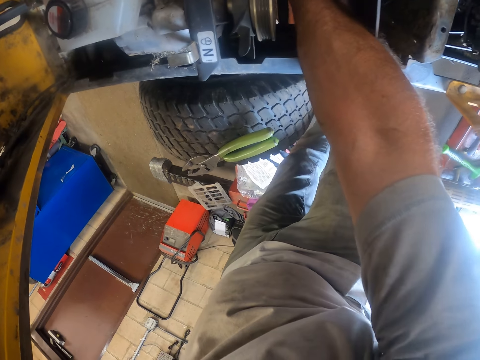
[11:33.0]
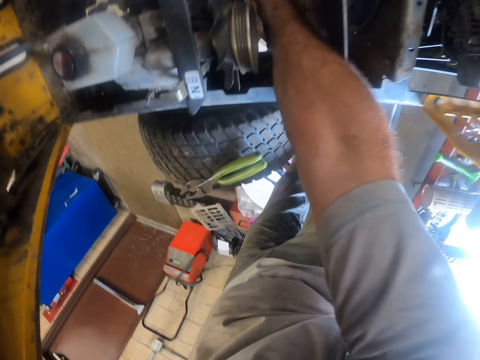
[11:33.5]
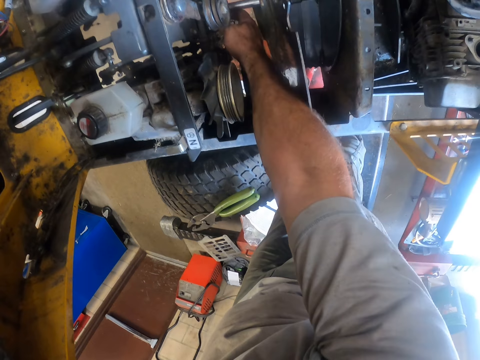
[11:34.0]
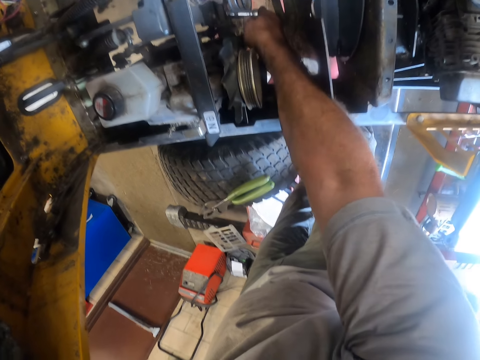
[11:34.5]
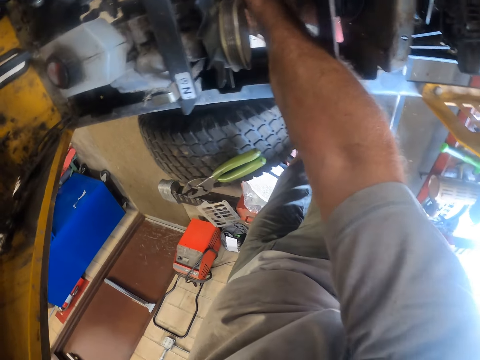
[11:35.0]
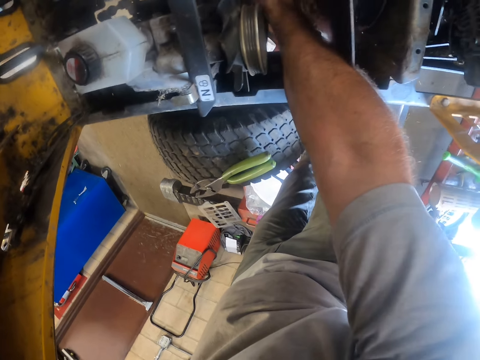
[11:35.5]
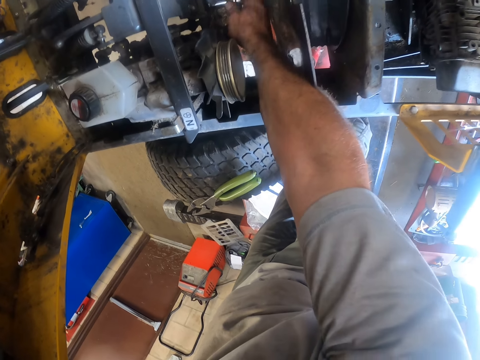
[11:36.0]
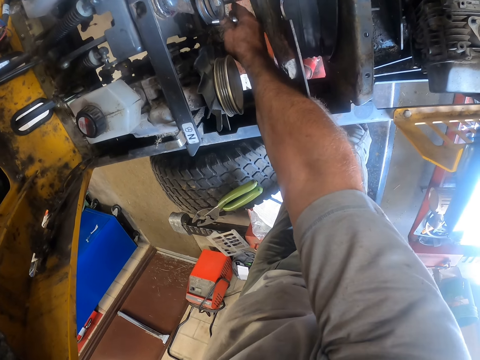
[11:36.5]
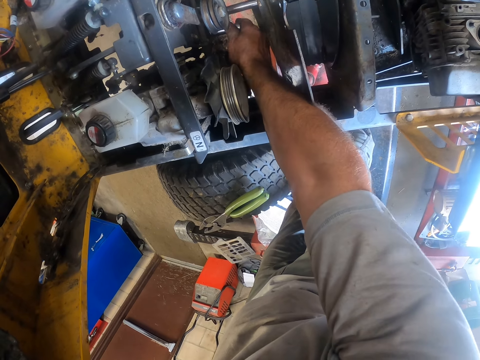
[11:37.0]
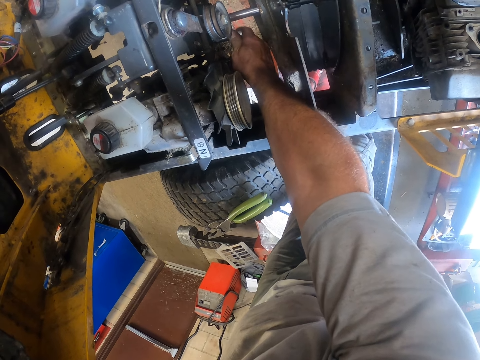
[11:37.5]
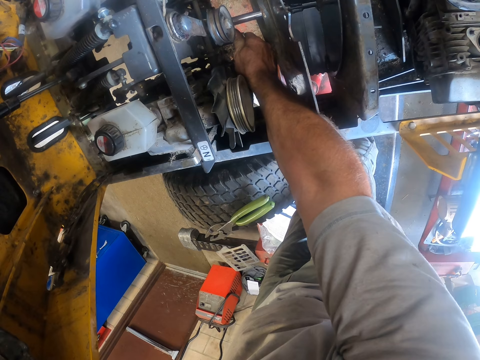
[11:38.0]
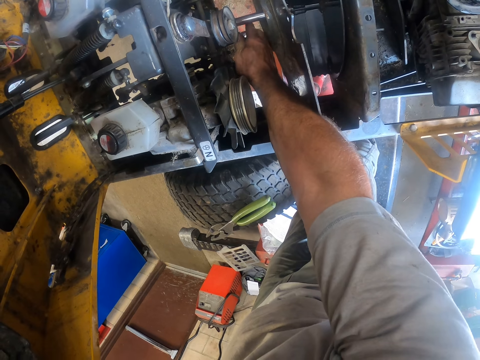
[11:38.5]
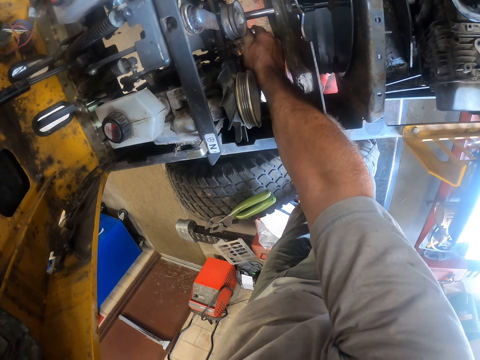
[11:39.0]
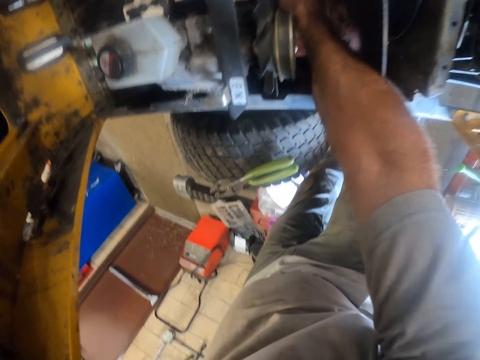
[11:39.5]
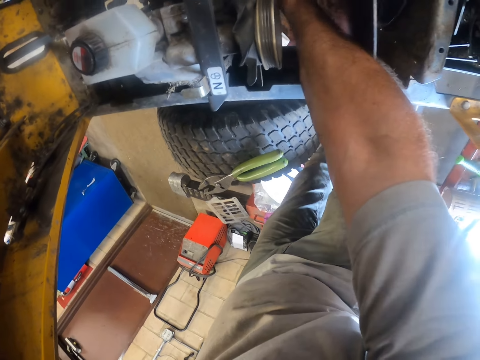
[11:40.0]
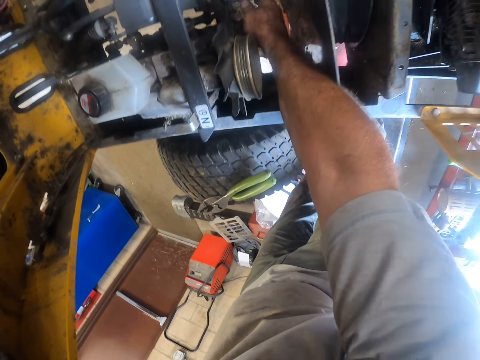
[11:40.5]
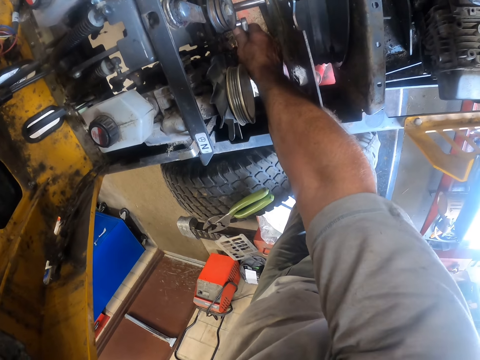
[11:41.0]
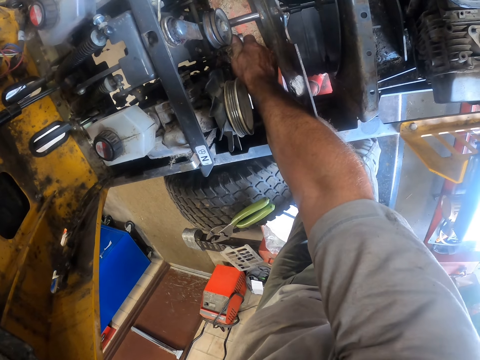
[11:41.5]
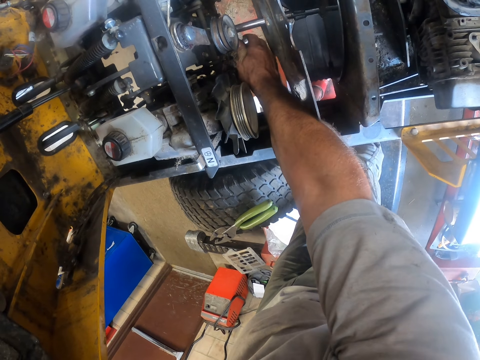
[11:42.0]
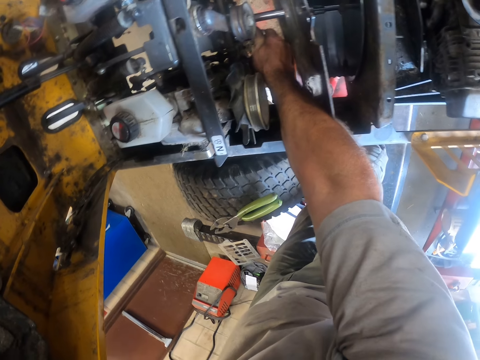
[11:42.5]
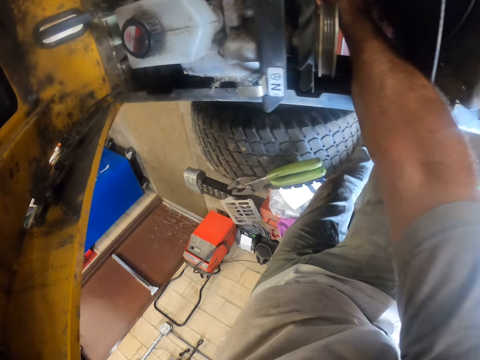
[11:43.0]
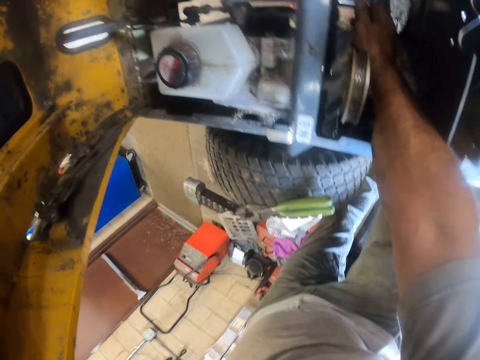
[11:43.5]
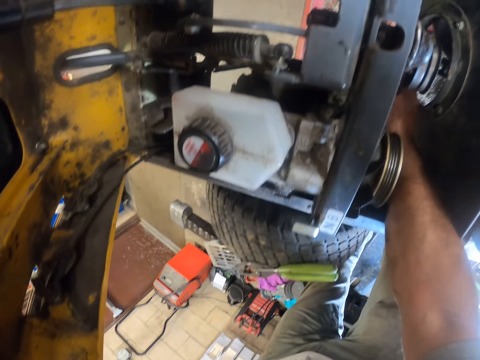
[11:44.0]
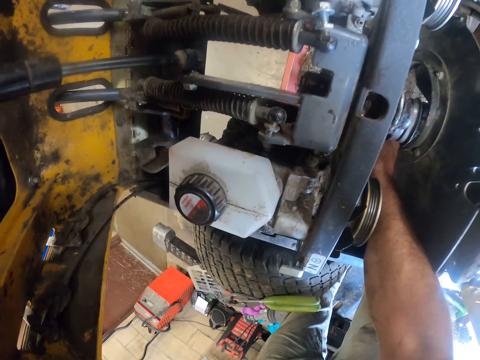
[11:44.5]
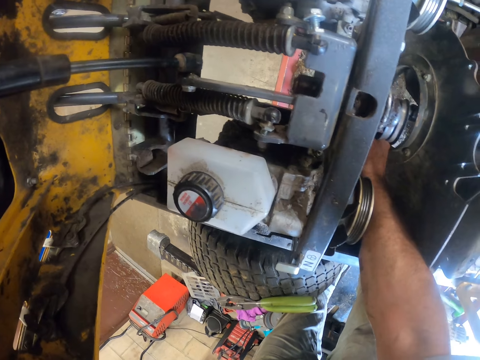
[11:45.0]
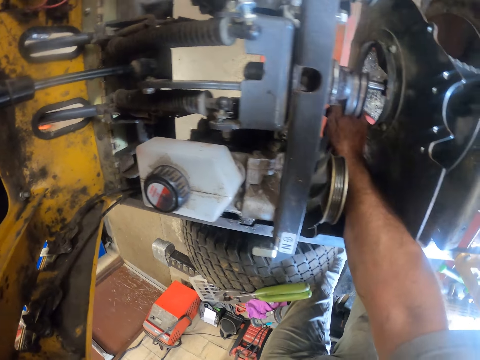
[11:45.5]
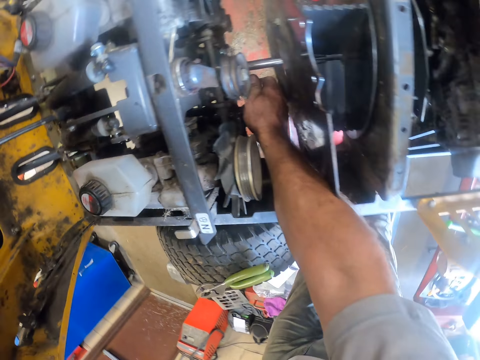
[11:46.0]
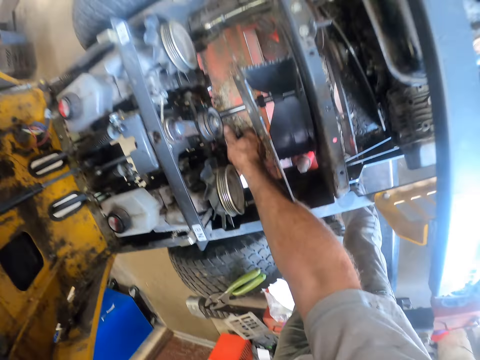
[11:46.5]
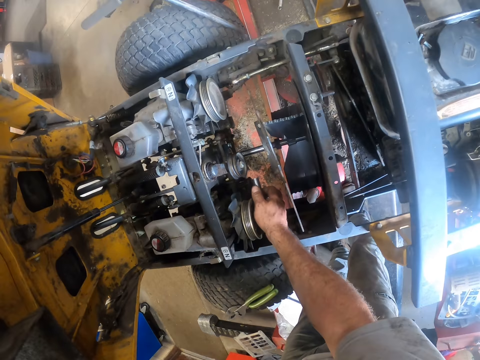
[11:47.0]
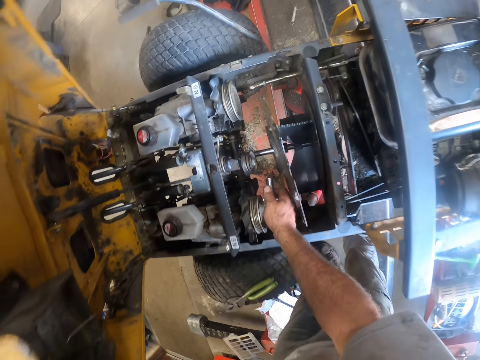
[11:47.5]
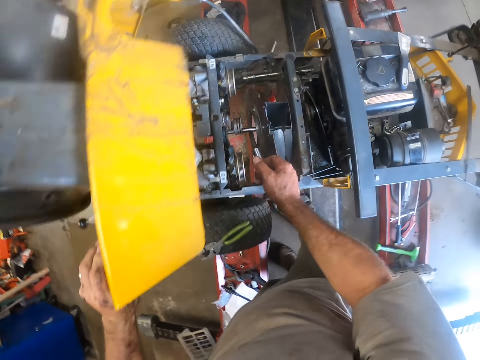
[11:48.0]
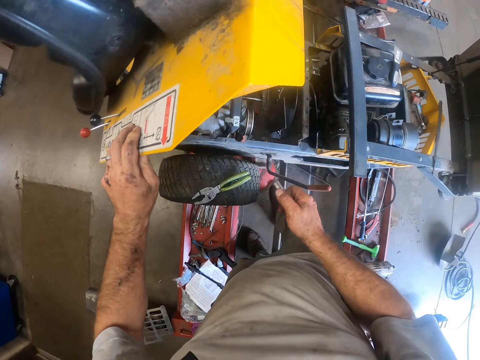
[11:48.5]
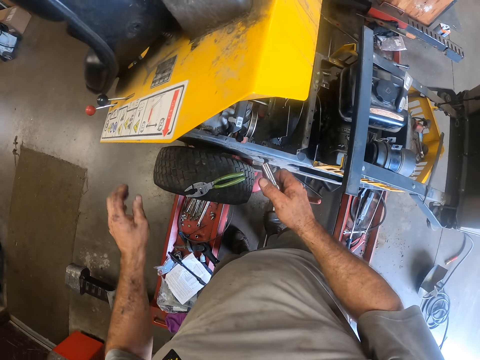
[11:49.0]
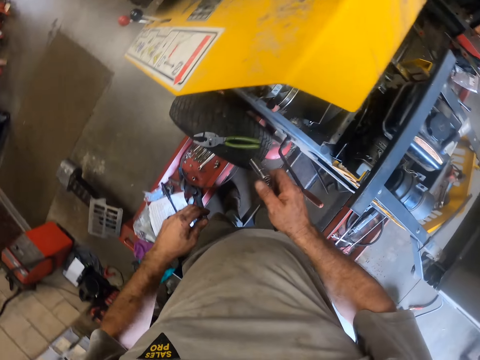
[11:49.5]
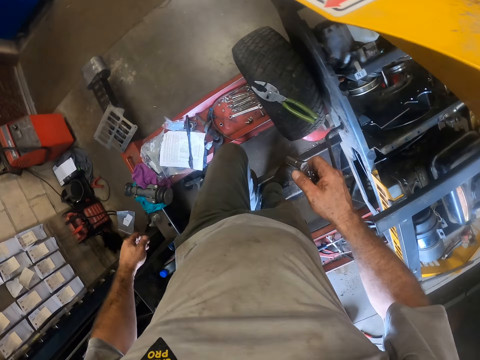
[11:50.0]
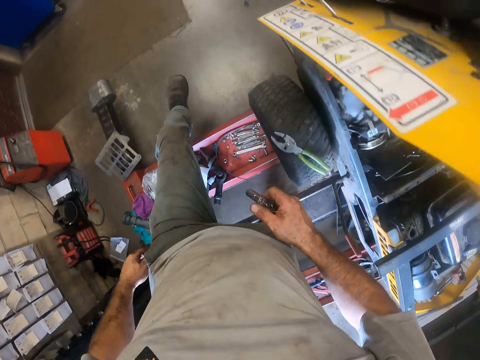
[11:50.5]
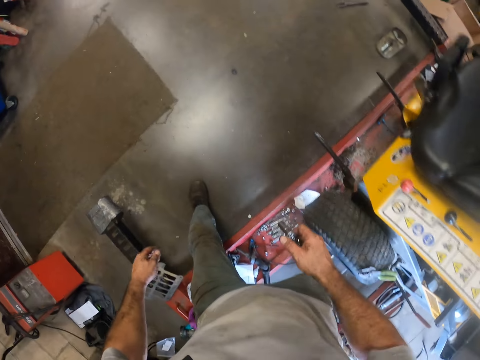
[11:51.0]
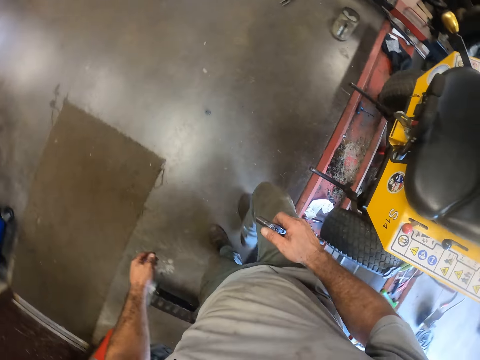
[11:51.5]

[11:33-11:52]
The camera wearer moves the wrench from the engine. They carry the wrench along the tractor. They walk across the mower worktable to the back of the lawn mower.

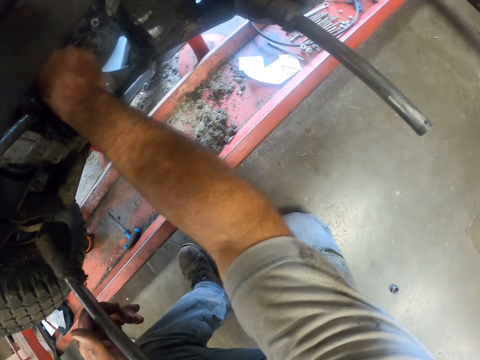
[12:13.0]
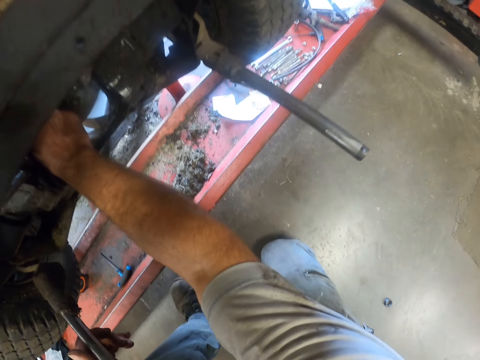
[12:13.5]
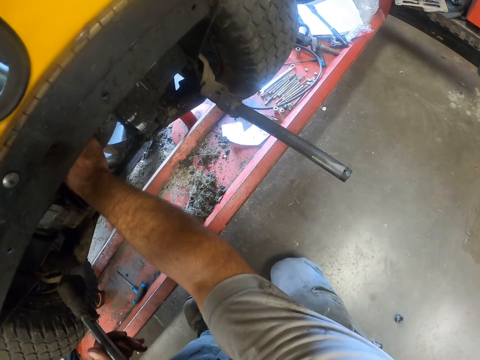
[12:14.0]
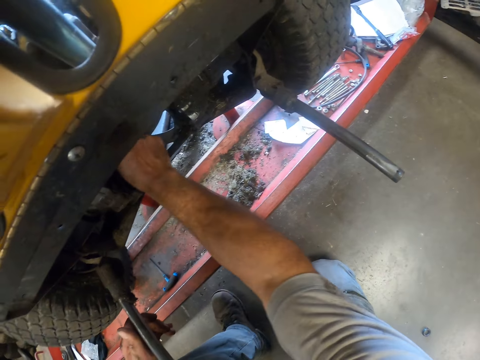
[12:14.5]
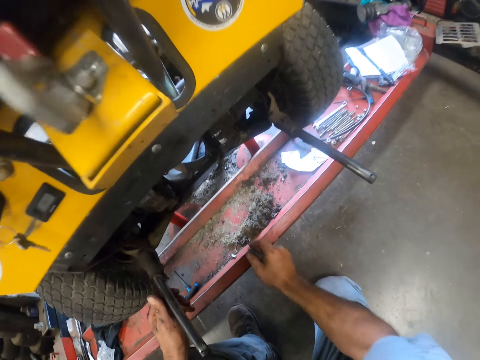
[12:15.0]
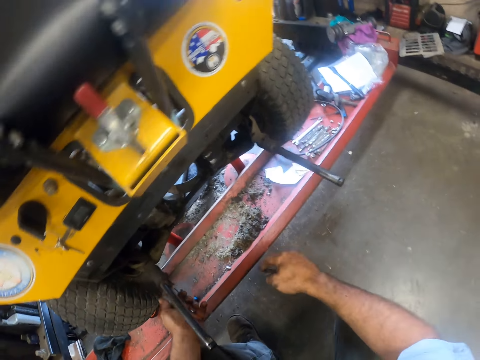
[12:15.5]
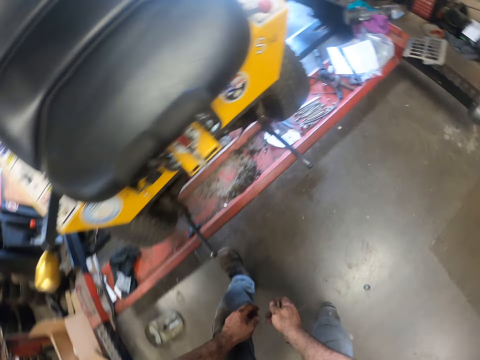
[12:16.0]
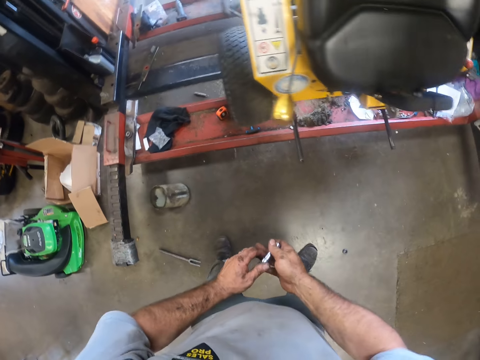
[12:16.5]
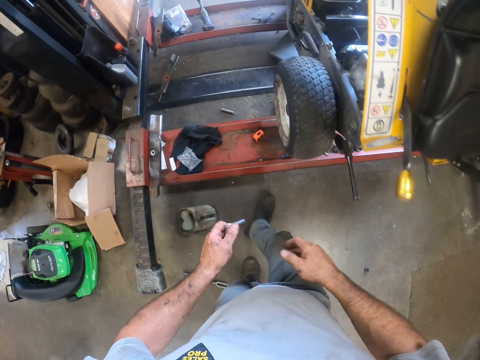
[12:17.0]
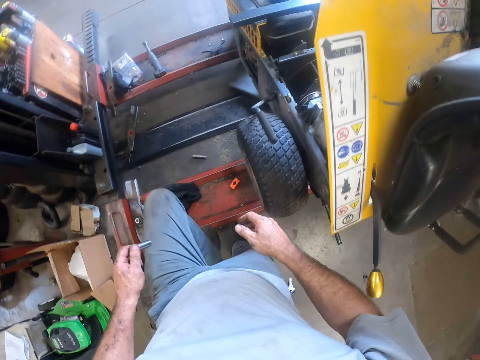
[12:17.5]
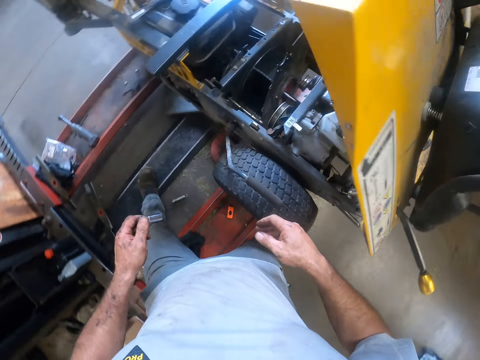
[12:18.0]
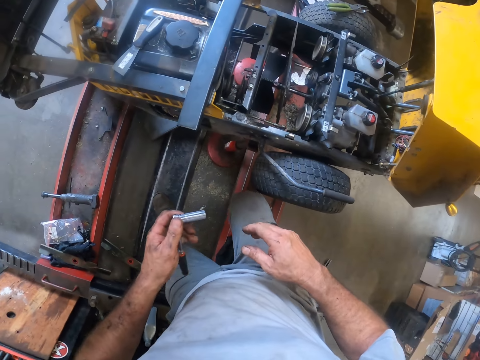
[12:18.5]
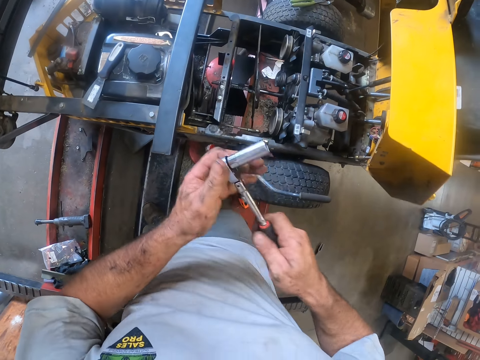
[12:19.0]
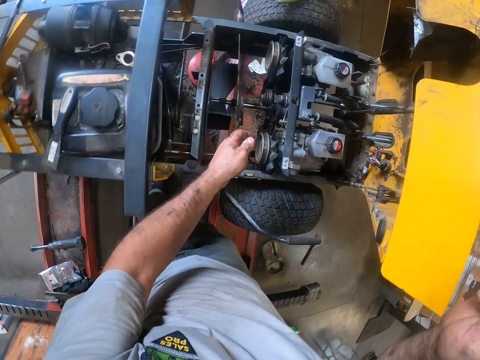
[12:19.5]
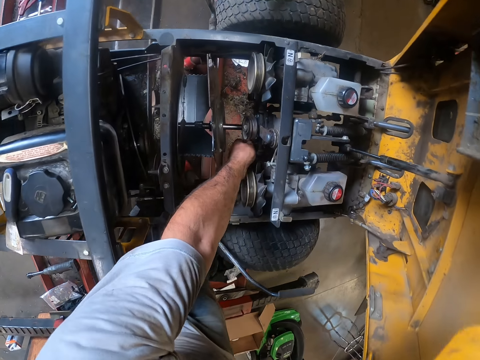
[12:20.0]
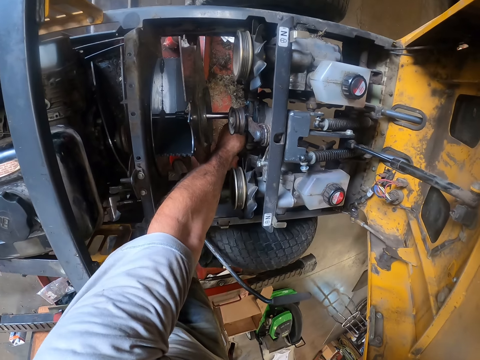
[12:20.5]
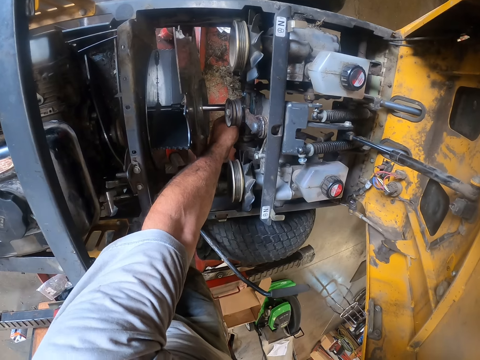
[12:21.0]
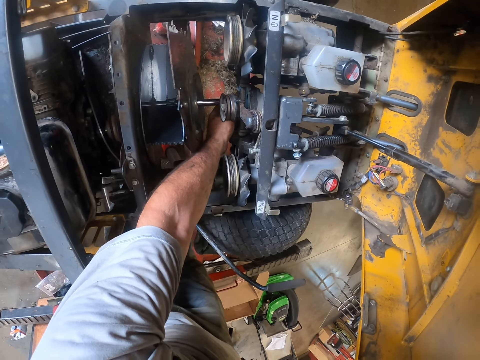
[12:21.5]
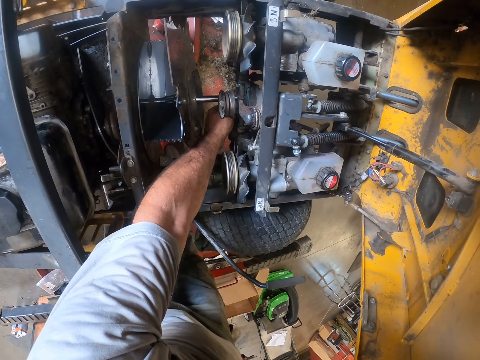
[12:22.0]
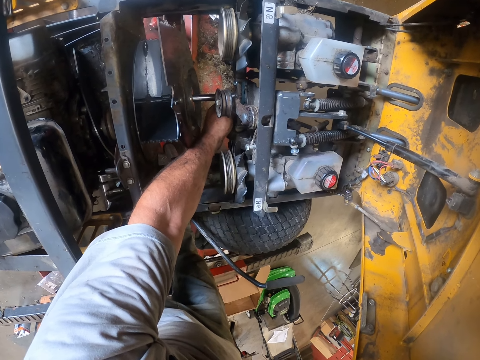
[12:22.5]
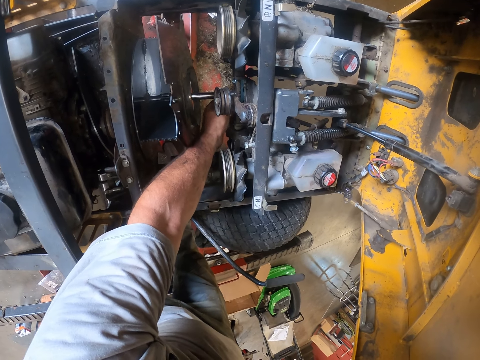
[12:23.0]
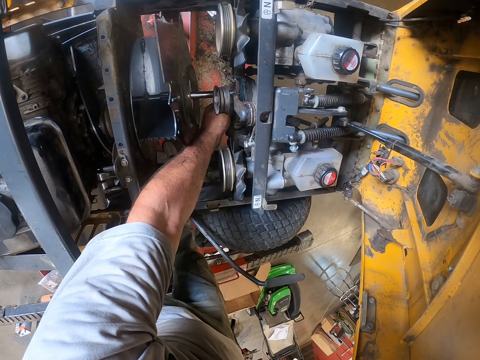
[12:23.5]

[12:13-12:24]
The camera wearer moves the wrench from the tractor. He stands. He shifts the wrench to the left hand. He carries the wrench along the tractor. He walks across the mower worktable to the other side of the lawn mower. He passes the box spanner from his left hand to his right hand. He stands near the tractor's tyre. He stretches a hand to the engine. He fixes the lawn mower with his left hand. He turns part of the engine with the hand.
